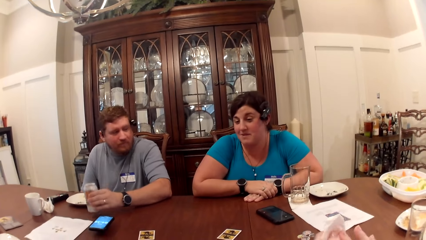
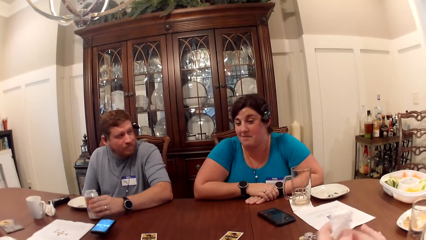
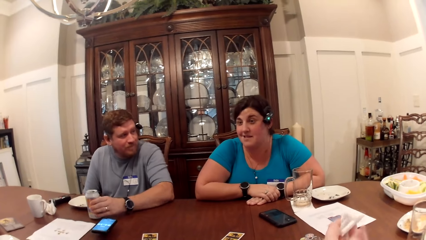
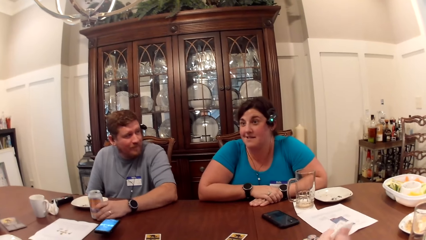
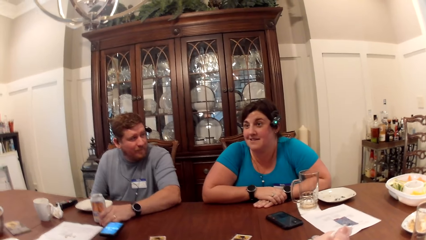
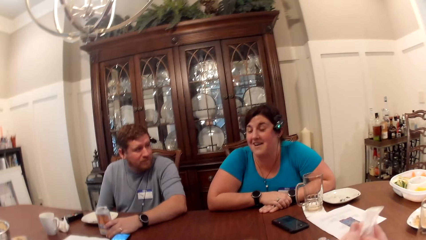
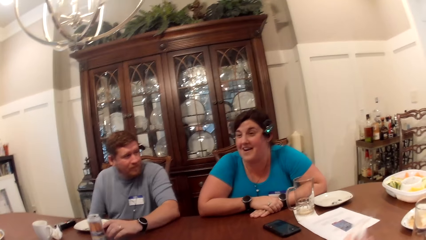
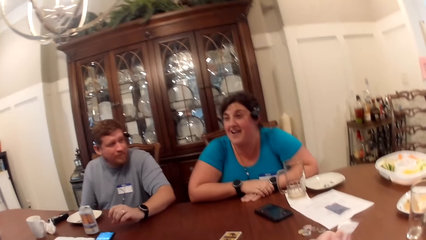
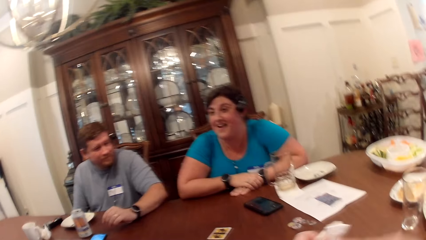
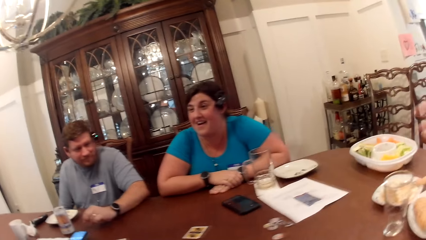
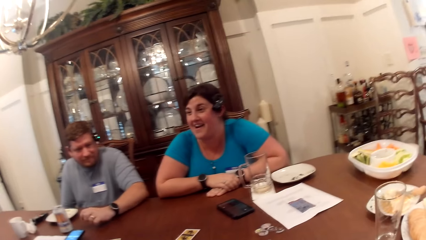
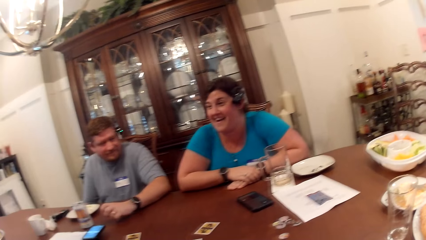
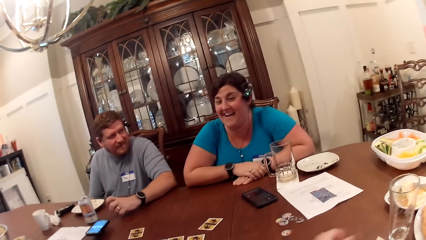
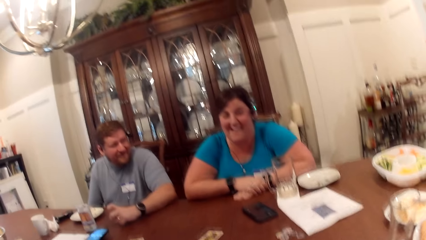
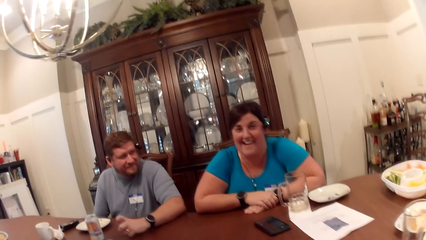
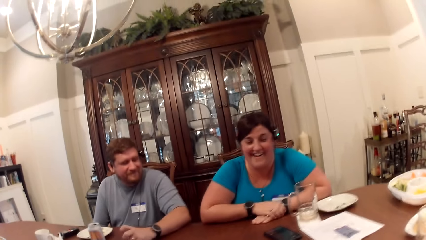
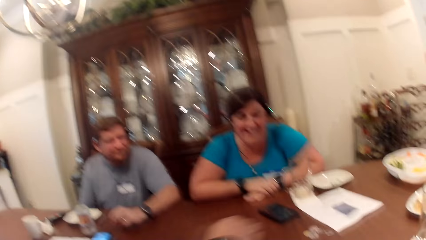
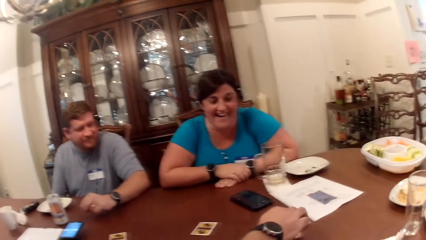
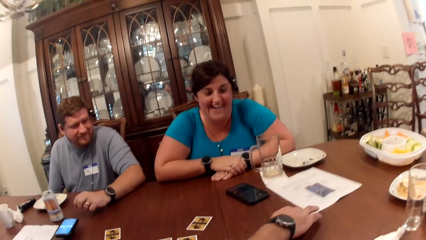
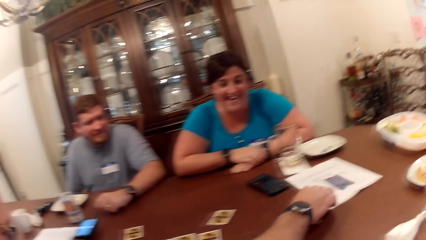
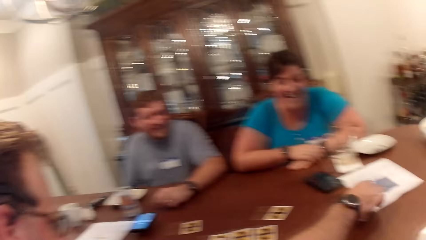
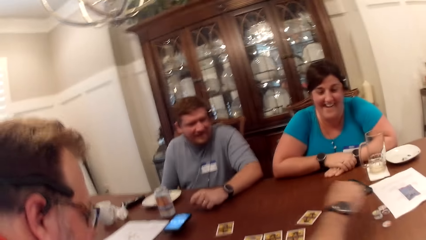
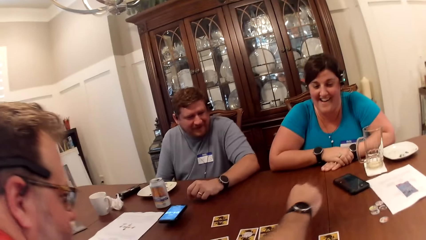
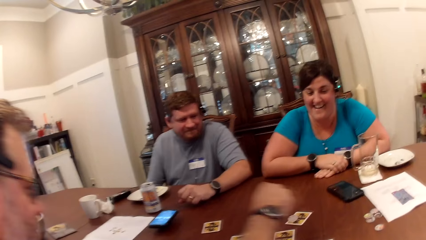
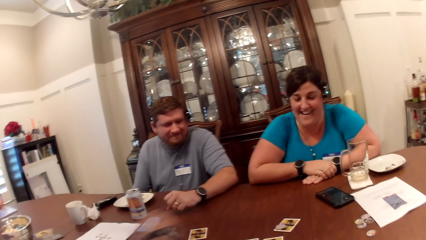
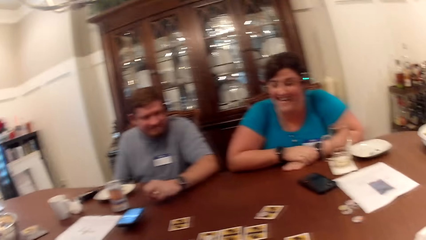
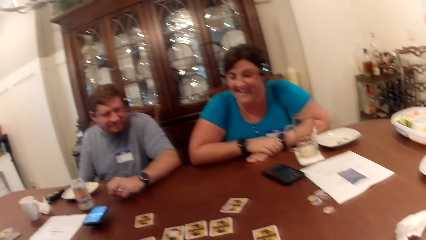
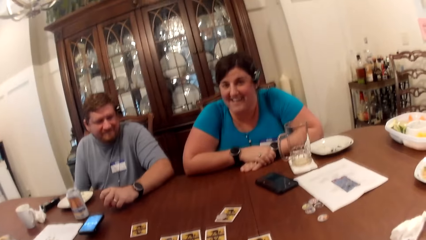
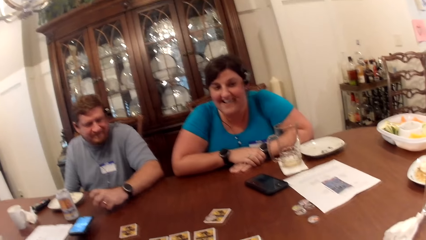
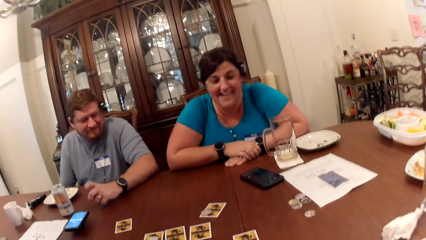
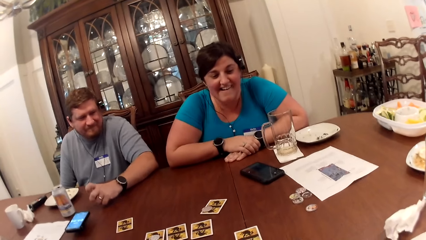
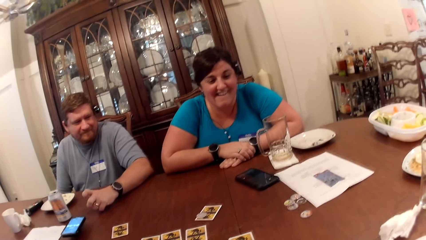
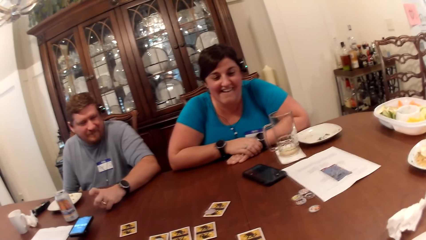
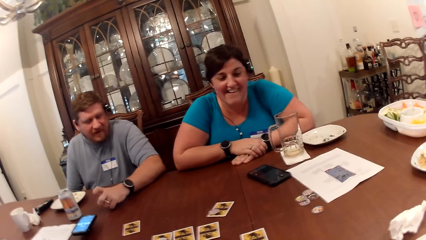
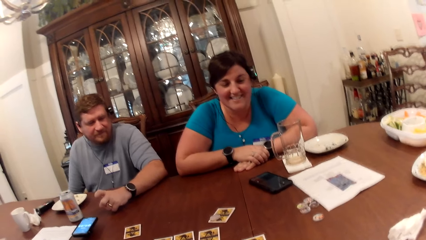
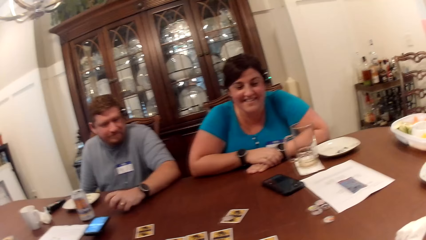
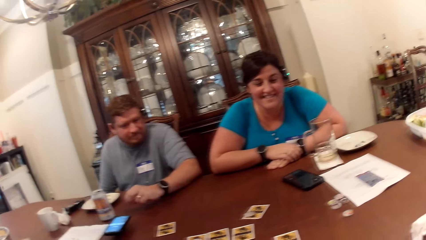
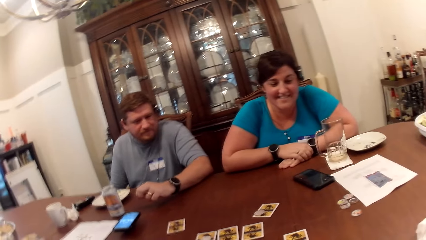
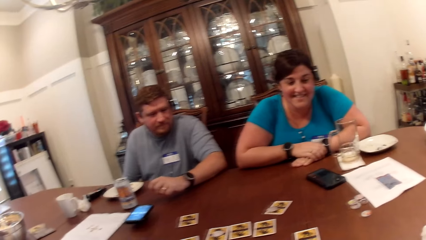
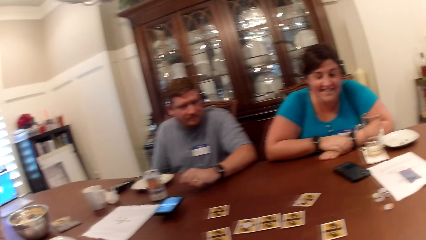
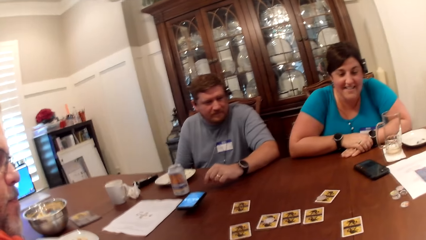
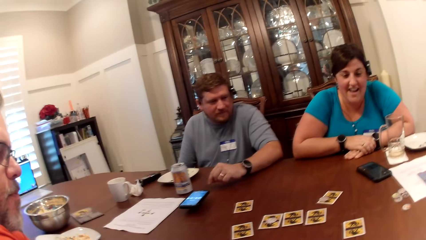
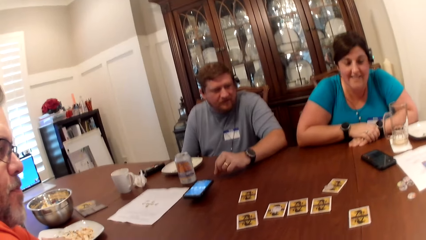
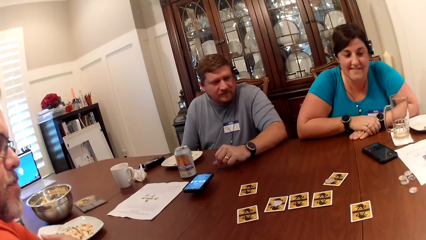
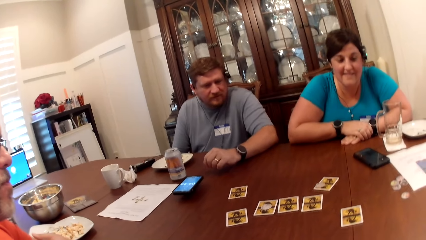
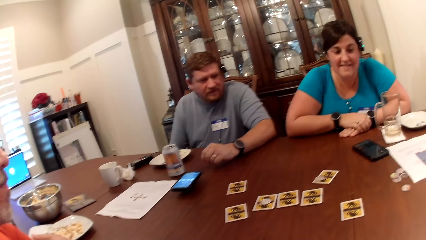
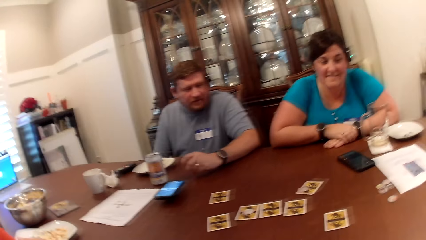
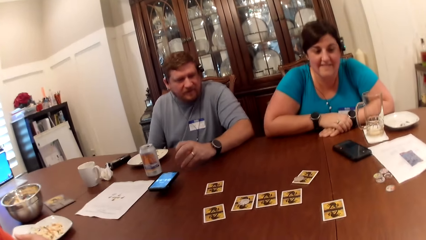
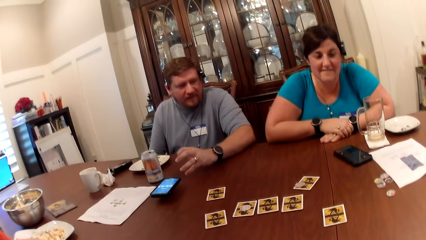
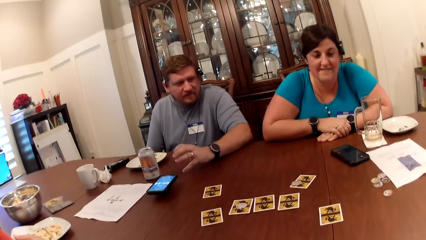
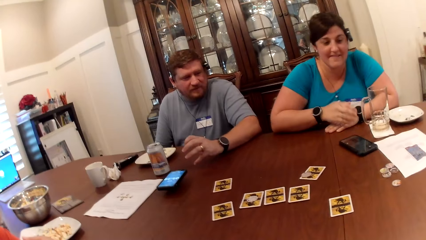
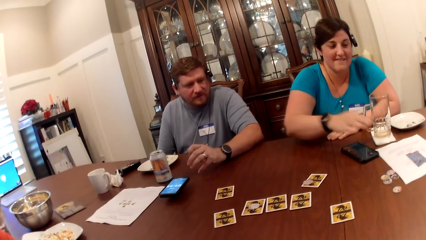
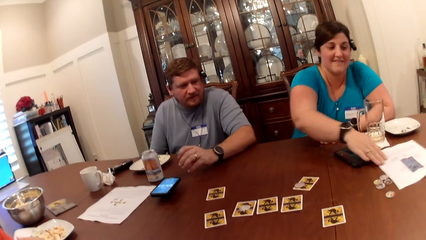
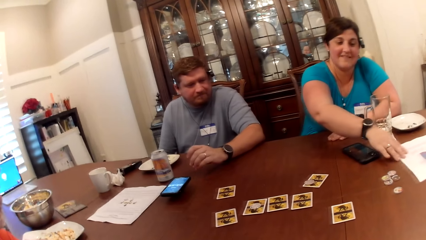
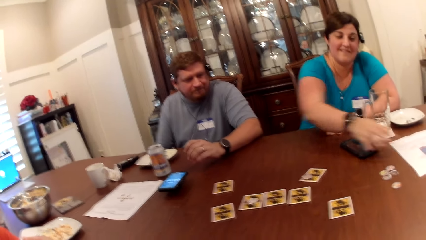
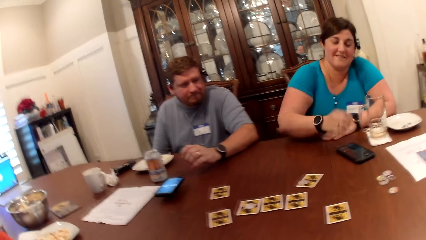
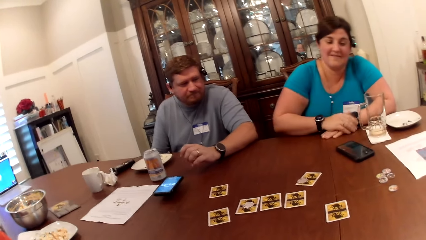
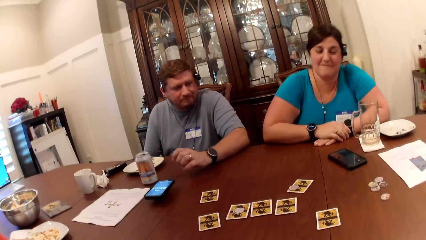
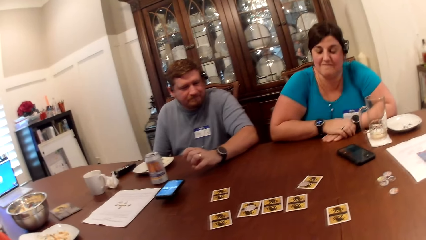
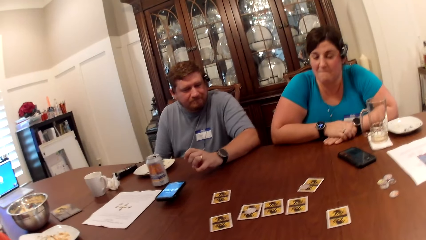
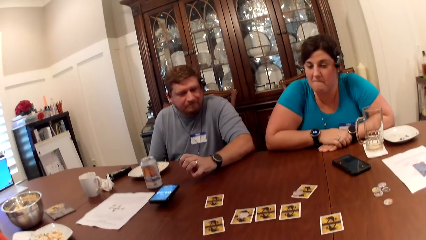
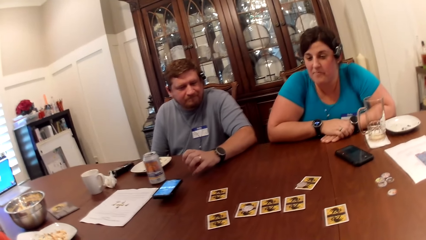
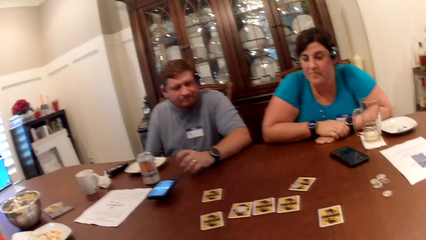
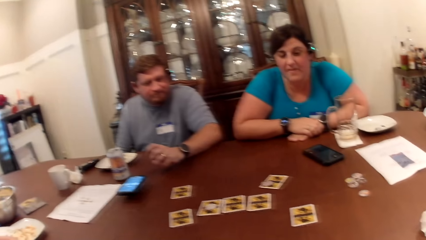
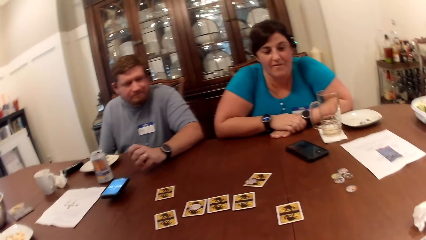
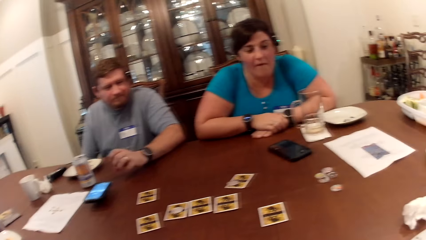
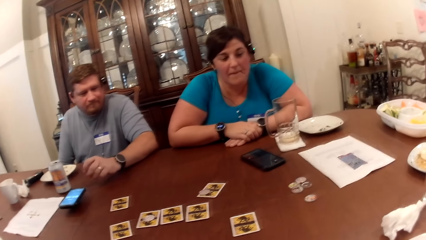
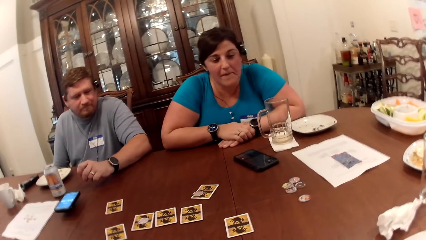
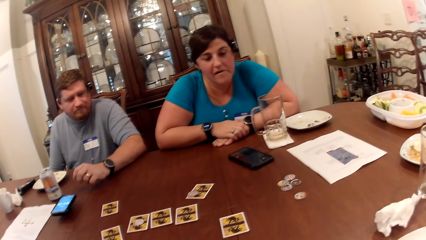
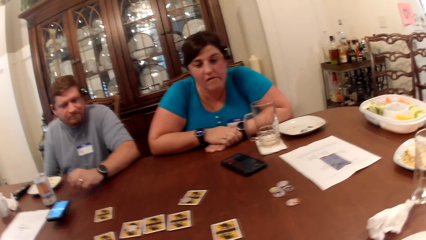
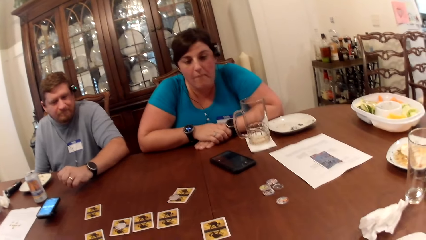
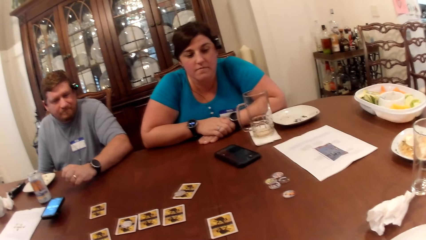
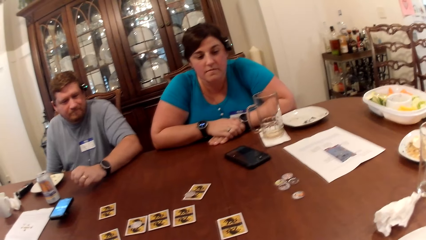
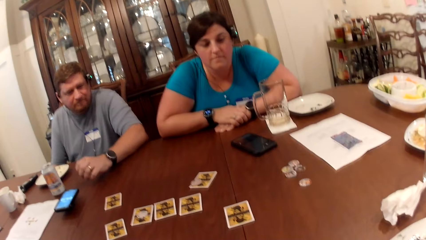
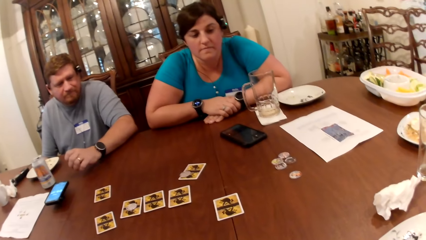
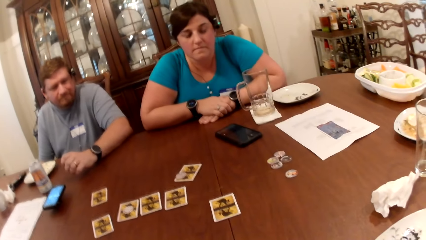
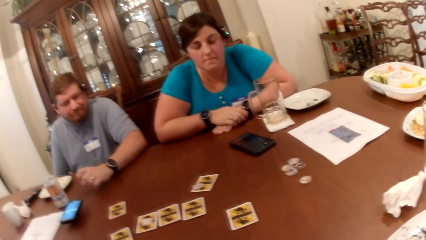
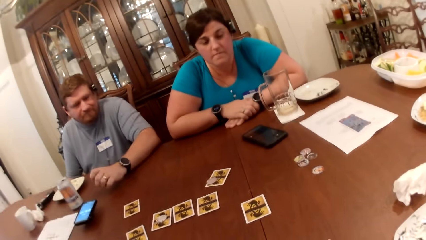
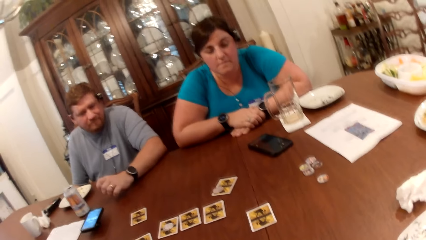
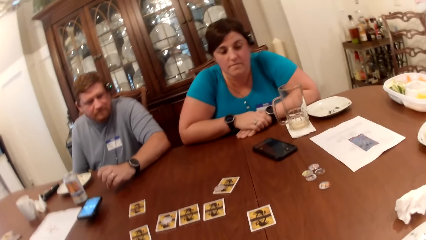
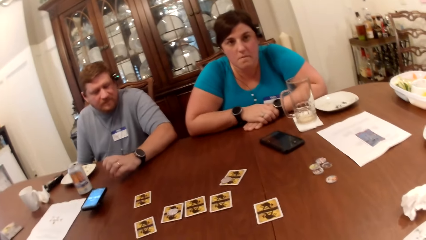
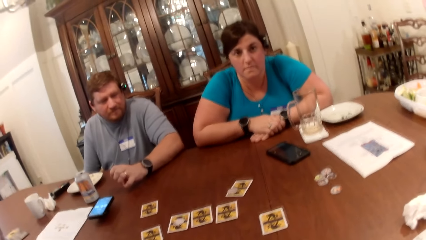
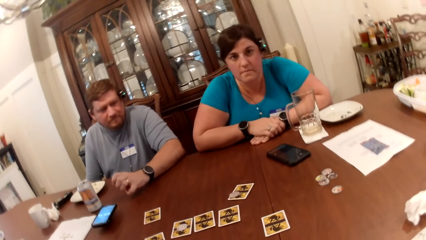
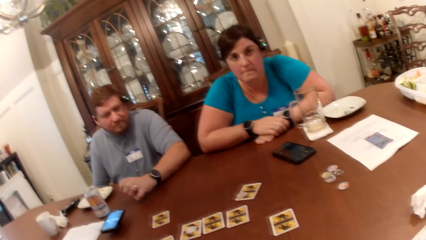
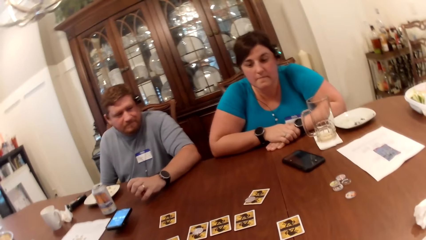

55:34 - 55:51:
A woman converses with a man. The camera wearer places a serviette on the table. The man moves a piece of paper on the table with his right hand. The camera wearer moves something on the table. They converse with the man, another man and the woman. They look around. The other man converses with the camera wearer. The woman moves the piece of paper on the table with her right hand.
